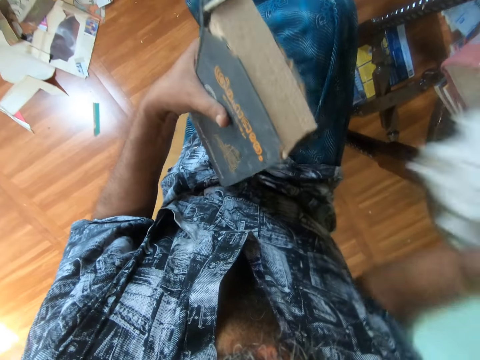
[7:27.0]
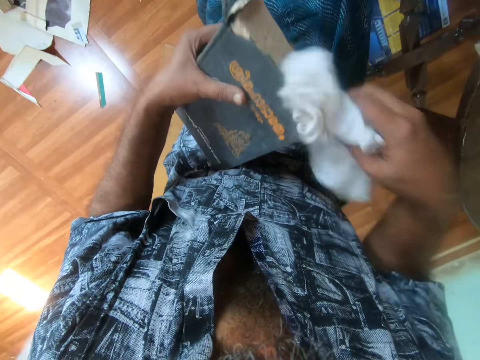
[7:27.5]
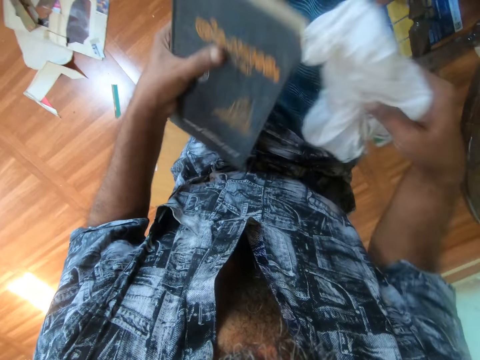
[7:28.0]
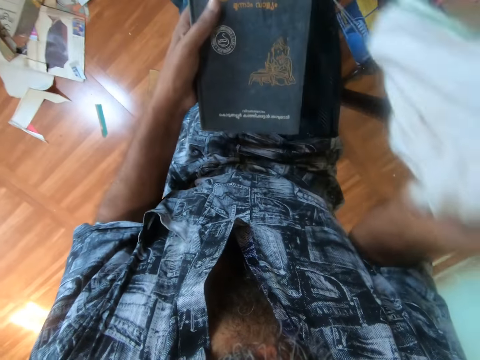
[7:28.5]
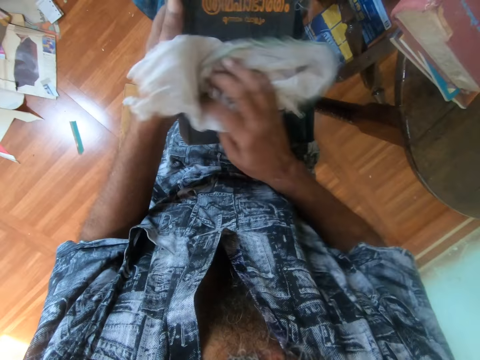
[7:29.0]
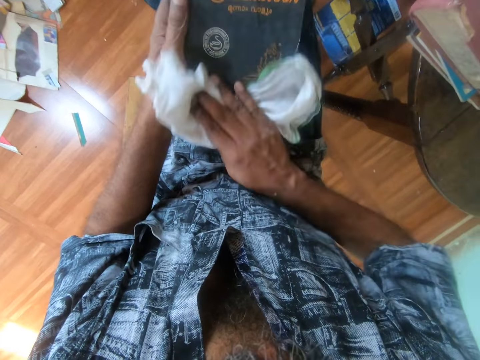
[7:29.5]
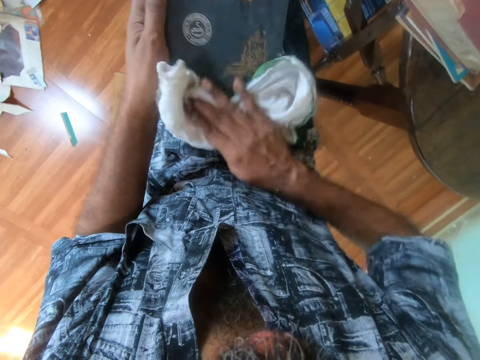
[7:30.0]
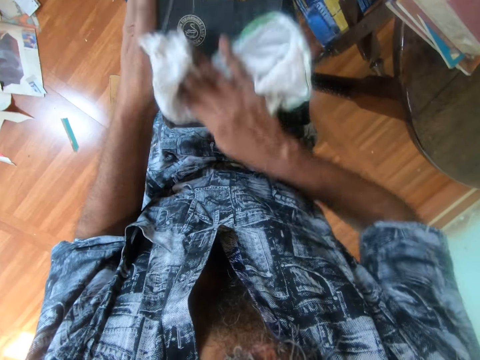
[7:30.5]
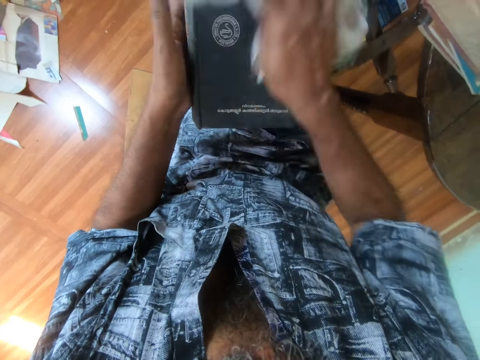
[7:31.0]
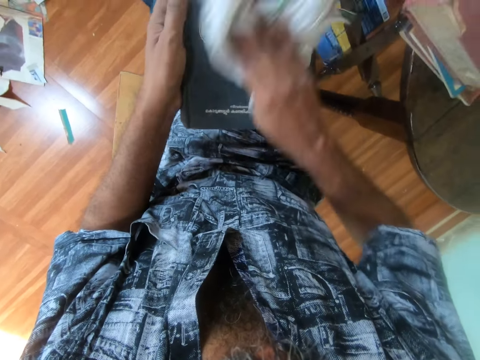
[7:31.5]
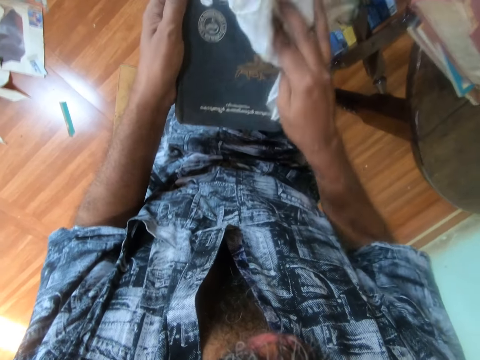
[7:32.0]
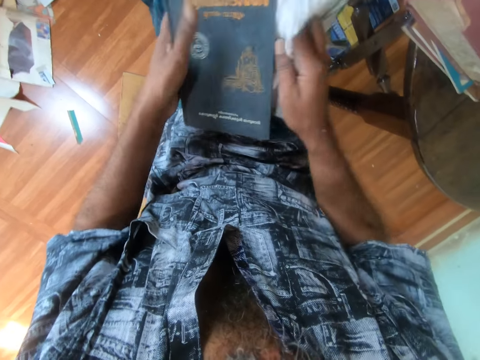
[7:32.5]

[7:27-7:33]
The camera wearer picks the cloth towel from the table. They wipe the book with the cloth towel.

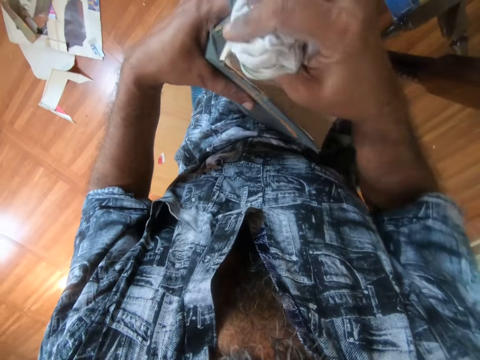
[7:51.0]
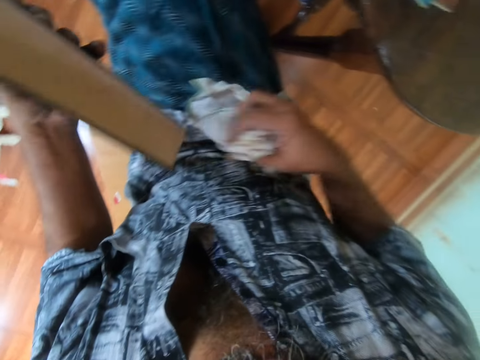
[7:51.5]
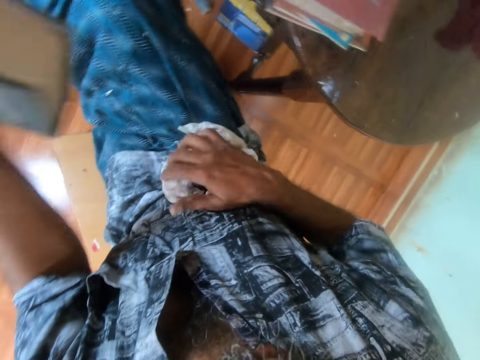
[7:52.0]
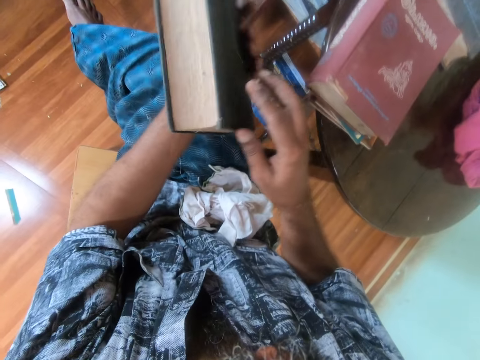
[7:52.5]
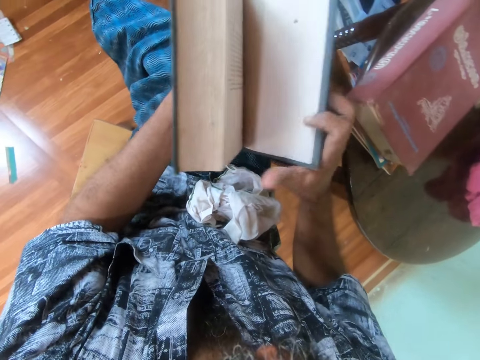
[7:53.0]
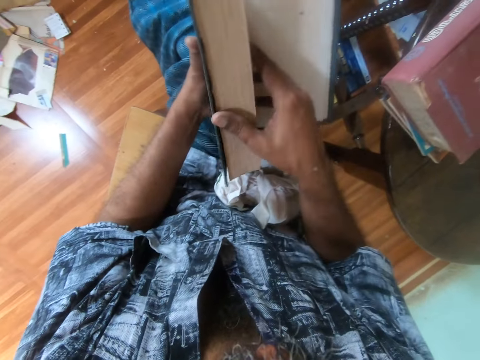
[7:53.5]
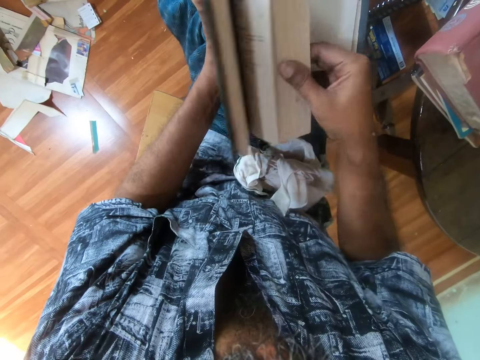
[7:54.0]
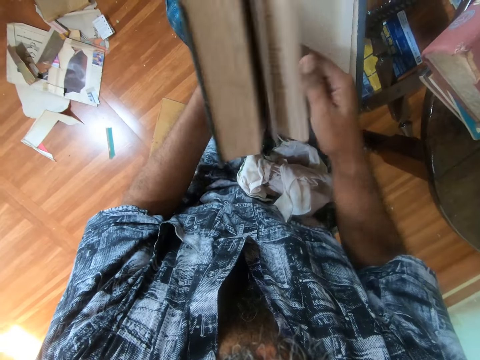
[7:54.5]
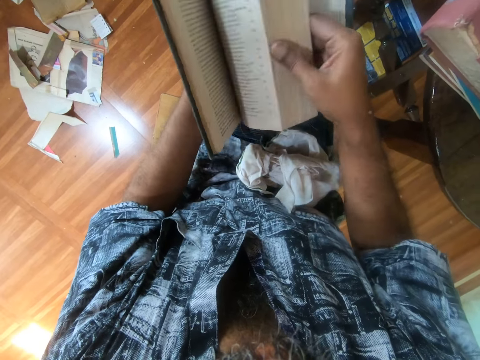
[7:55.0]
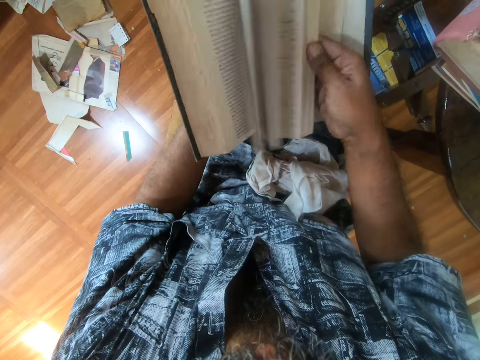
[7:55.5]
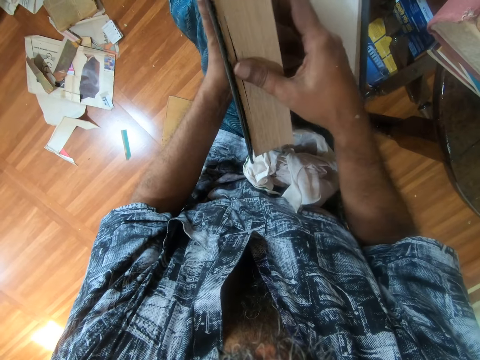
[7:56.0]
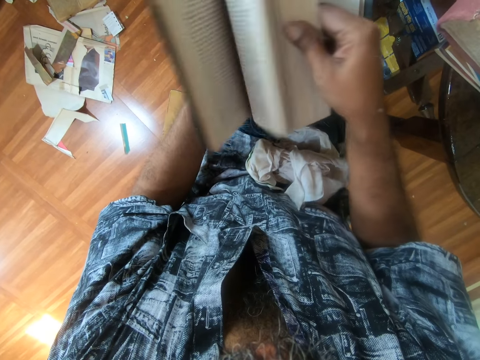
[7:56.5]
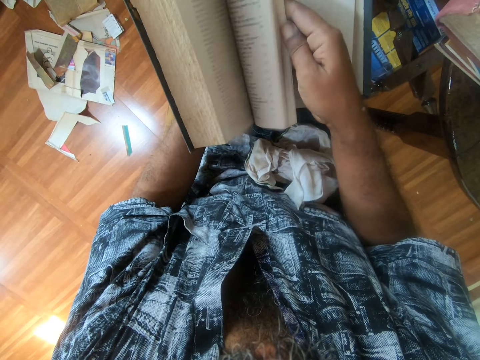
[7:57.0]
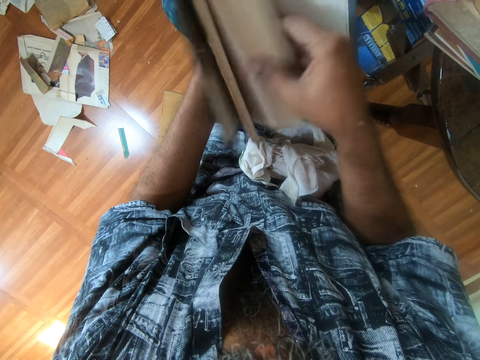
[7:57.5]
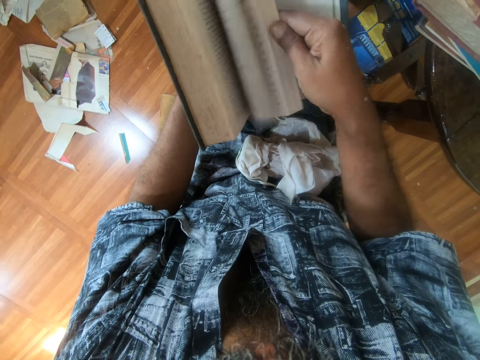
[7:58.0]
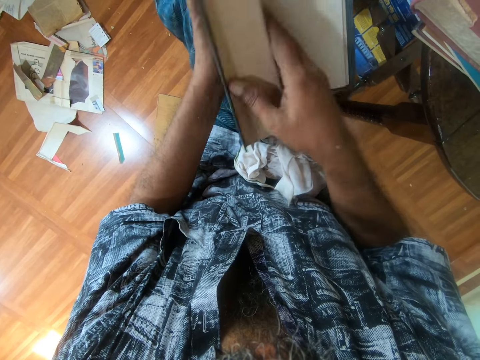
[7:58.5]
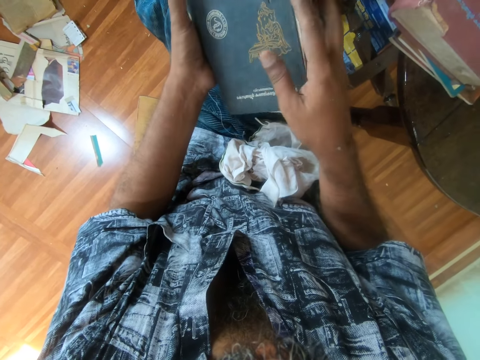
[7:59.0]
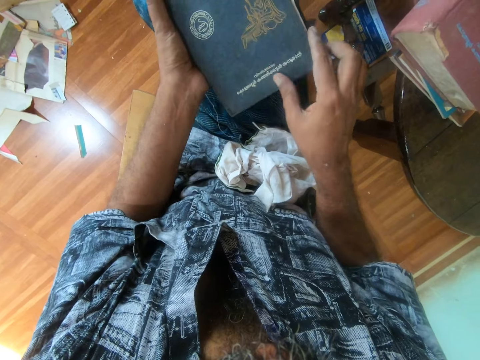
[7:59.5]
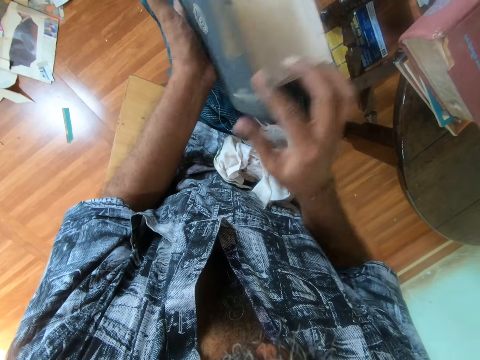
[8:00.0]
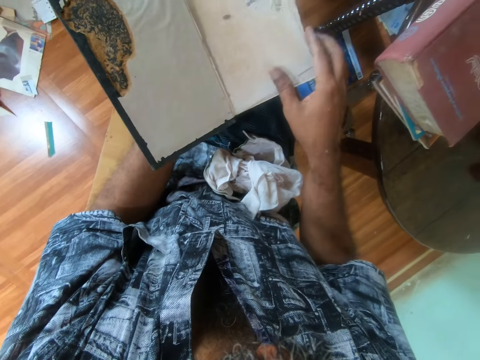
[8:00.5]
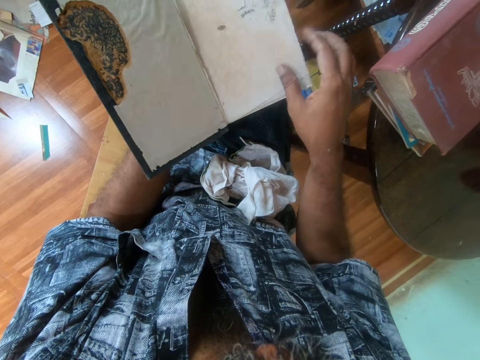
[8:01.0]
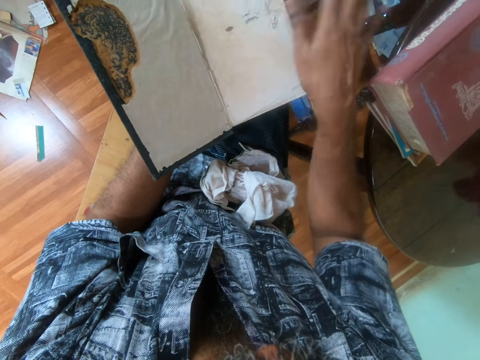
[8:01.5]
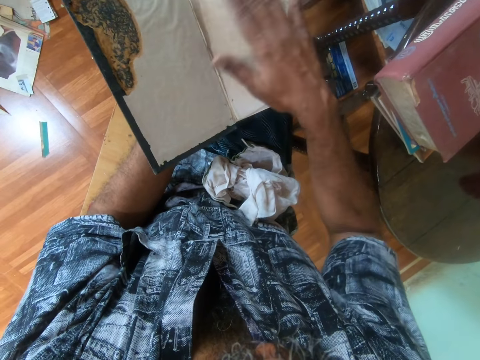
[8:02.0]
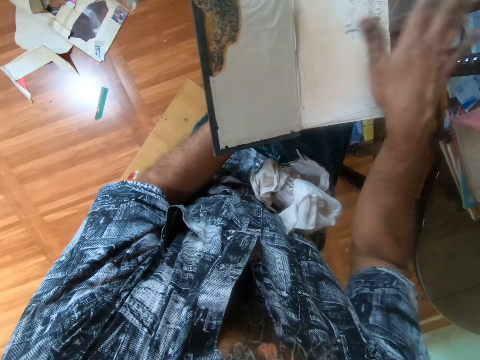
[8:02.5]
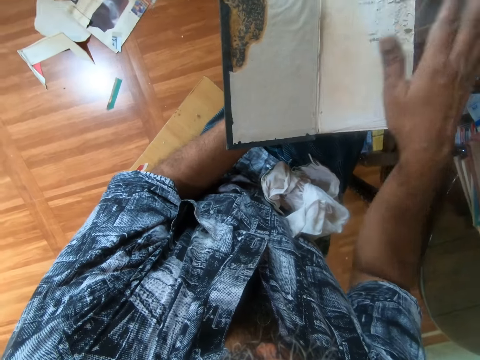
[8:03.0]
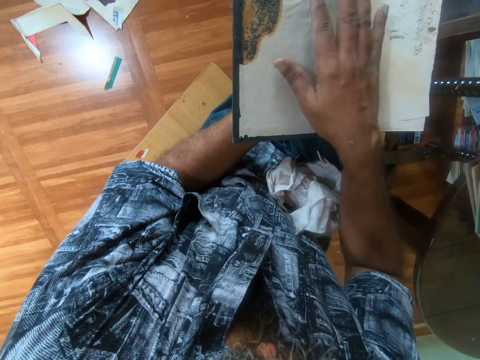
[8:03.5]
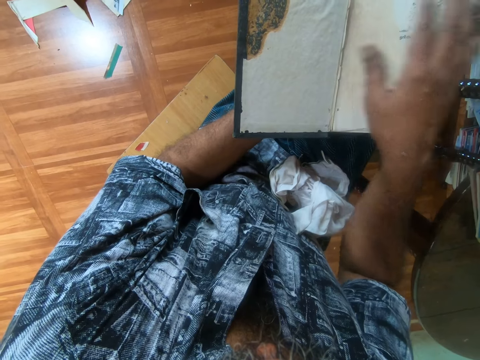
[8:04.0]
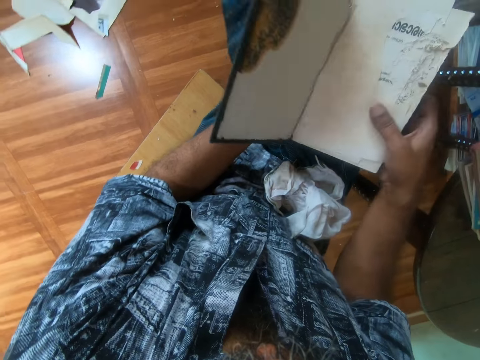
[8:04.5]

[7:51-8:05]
The camera wearer drops clothes on the thighs. They open the book. They peruse the book page. They flip the book pages. They wipe the book page with the hand.

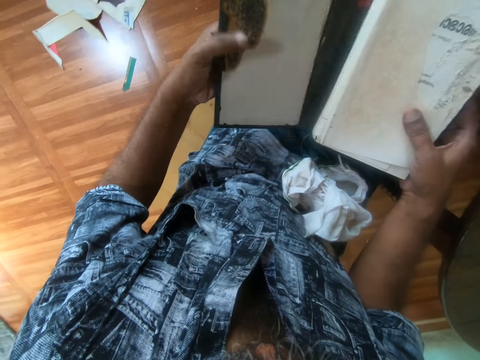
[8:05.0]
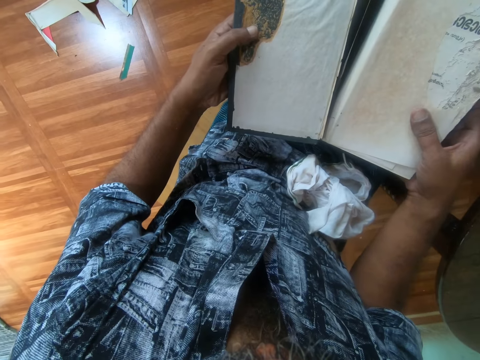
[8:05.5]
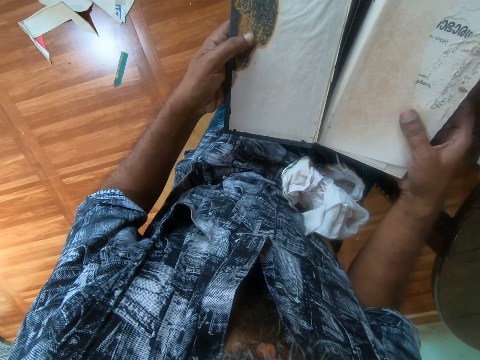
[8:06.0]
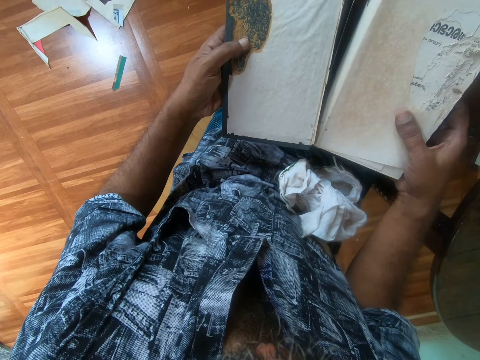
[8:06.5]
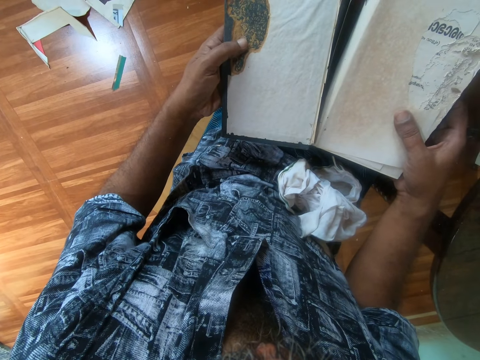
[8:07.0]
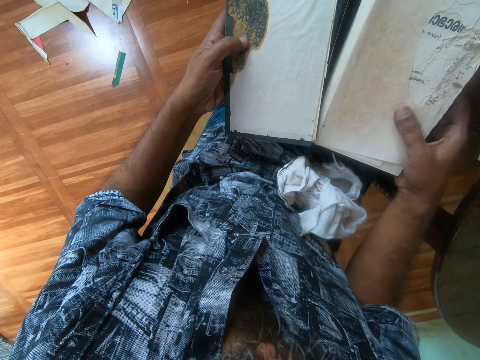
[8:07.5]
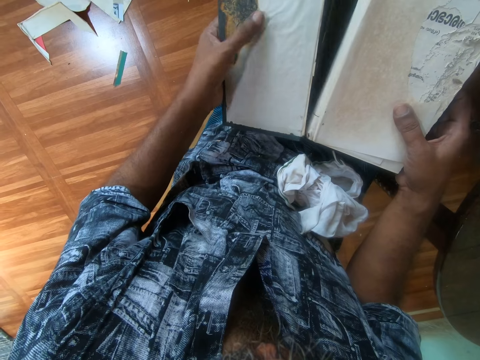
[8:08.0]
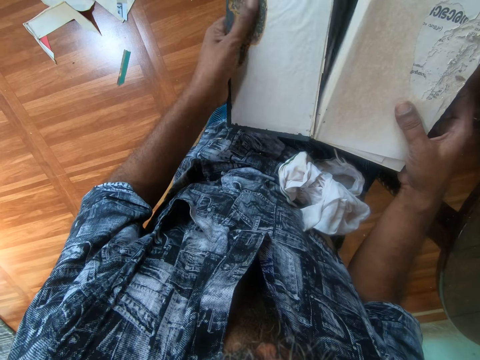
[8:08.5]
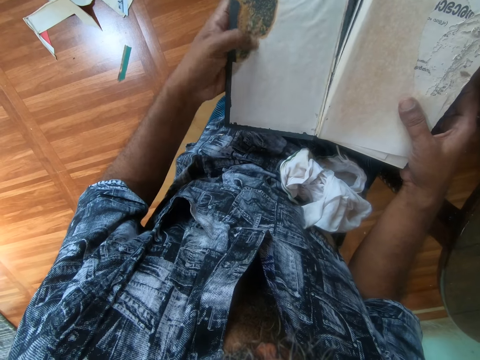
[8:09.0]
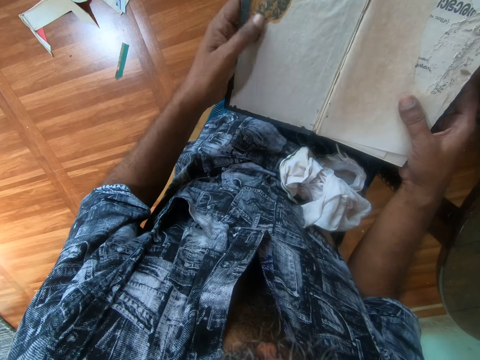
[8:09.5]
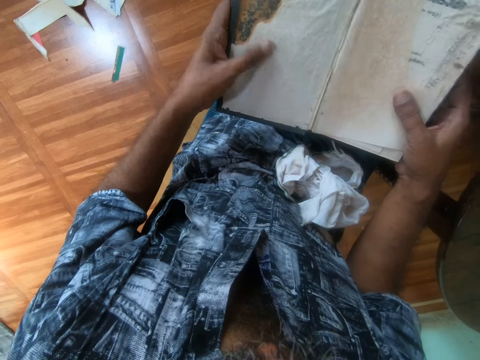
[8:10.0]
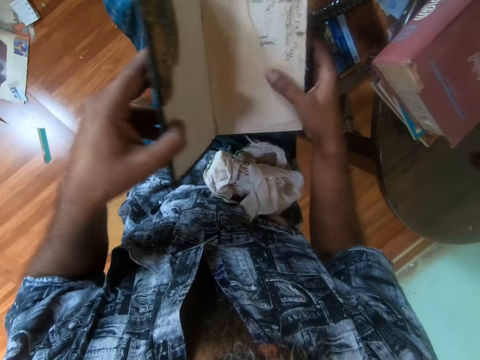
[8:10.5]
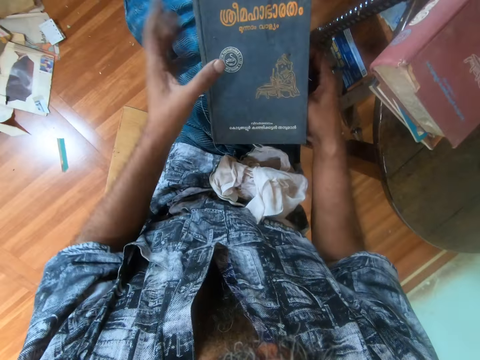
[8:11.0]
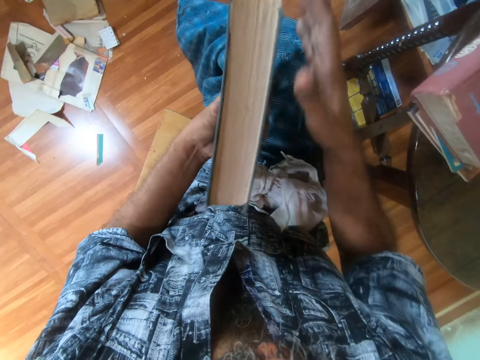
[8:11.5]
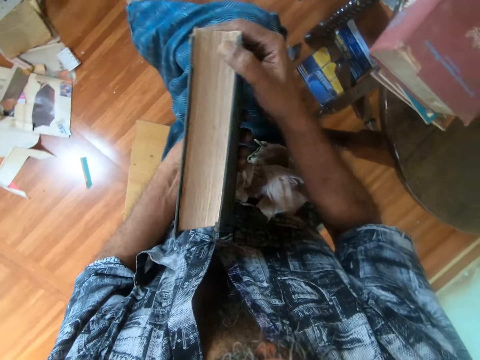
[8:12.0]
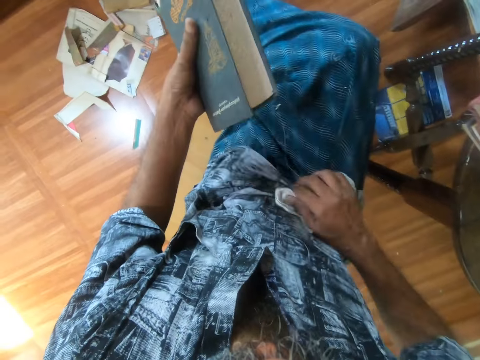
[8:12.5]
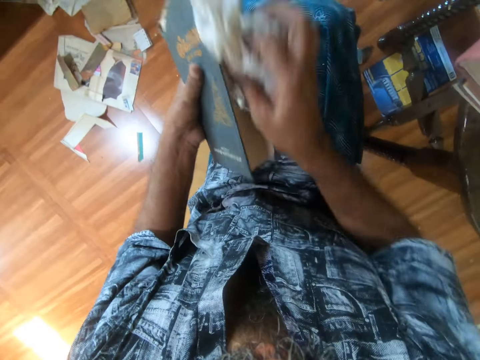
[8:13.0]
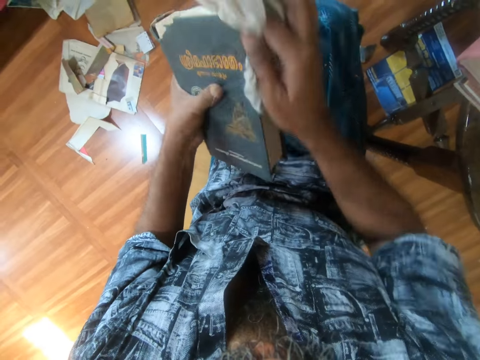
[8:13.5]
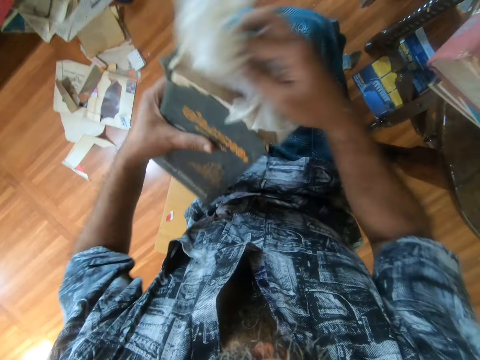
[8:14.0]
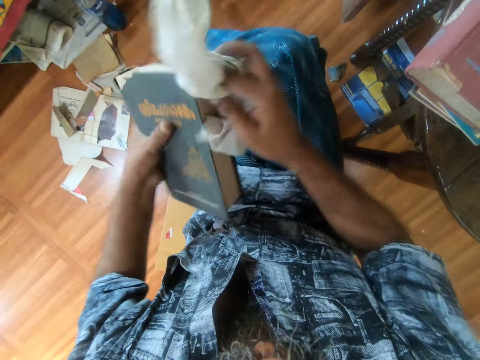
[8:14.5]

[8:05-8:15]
The camera wearer examines the book. They feel the book. They close the book. They wipe the book with the cloth towel.
